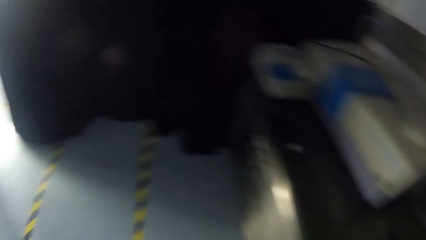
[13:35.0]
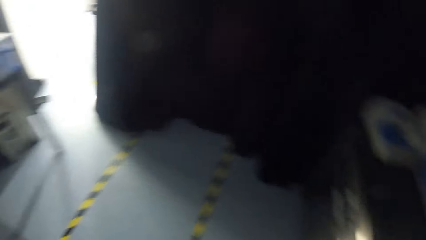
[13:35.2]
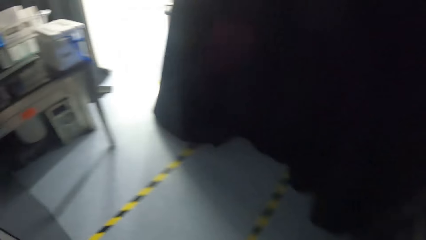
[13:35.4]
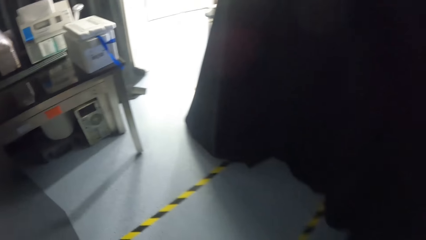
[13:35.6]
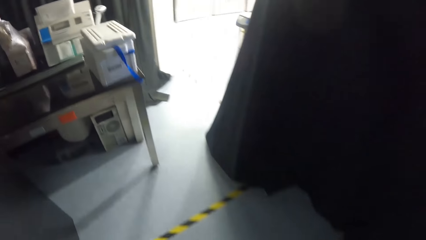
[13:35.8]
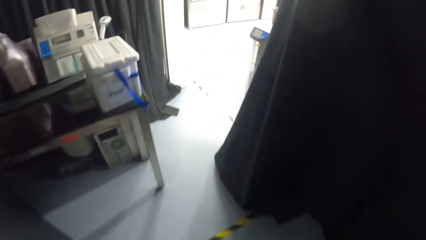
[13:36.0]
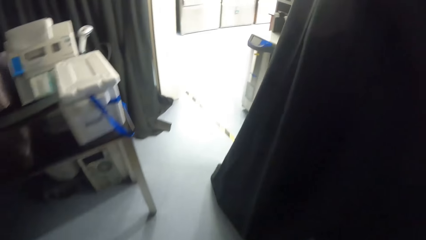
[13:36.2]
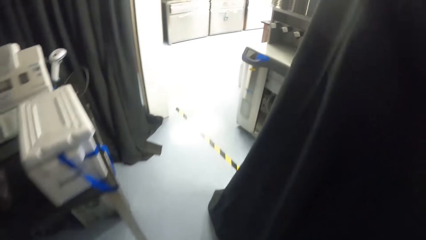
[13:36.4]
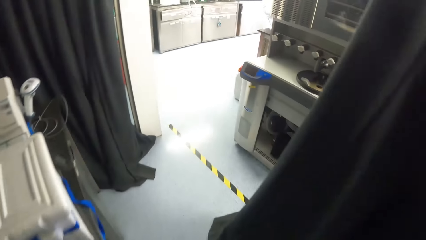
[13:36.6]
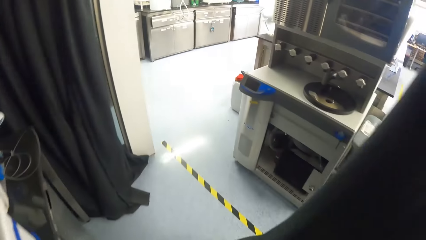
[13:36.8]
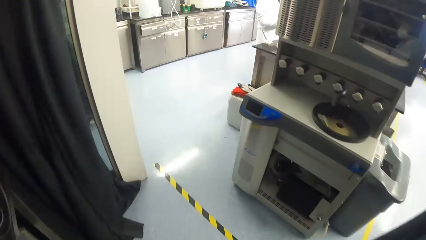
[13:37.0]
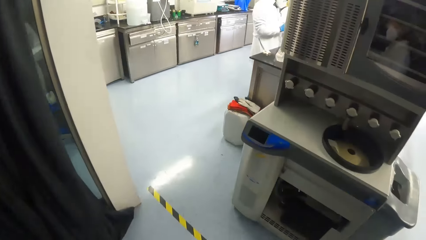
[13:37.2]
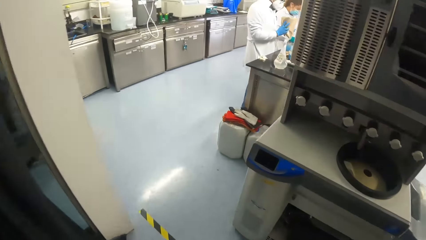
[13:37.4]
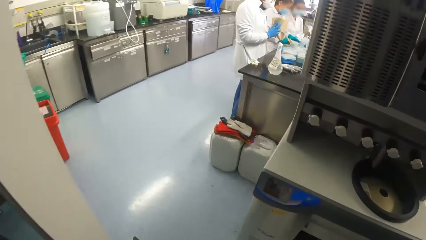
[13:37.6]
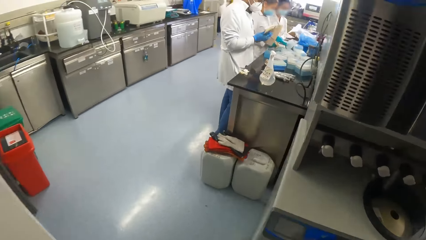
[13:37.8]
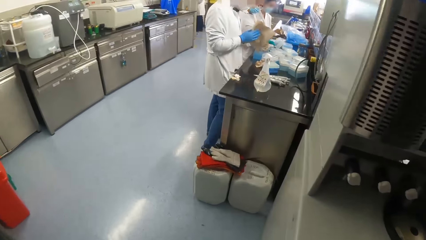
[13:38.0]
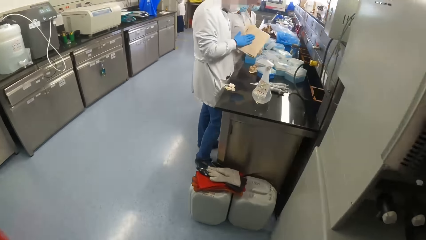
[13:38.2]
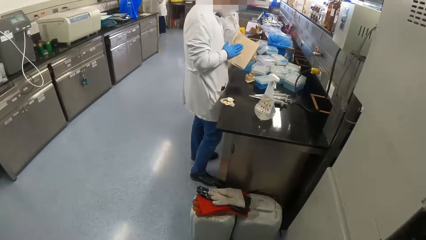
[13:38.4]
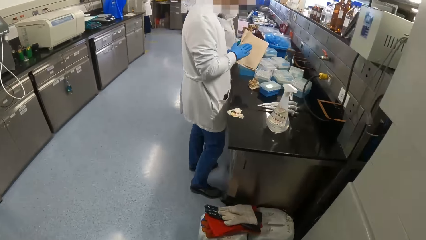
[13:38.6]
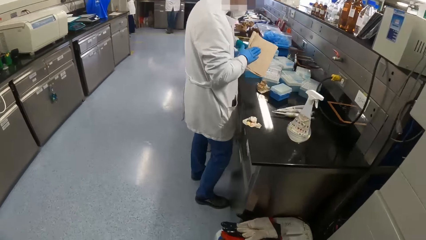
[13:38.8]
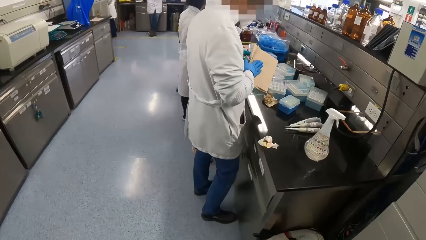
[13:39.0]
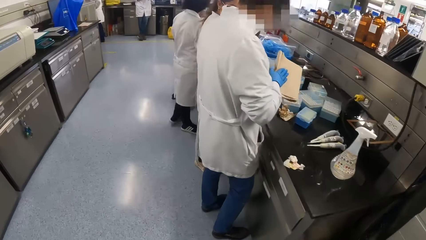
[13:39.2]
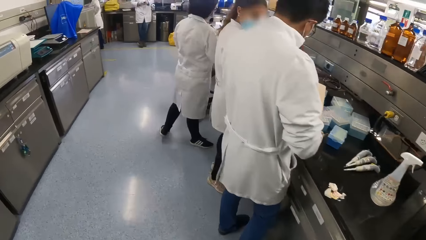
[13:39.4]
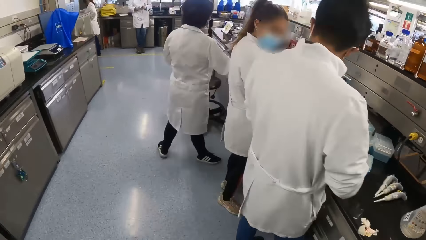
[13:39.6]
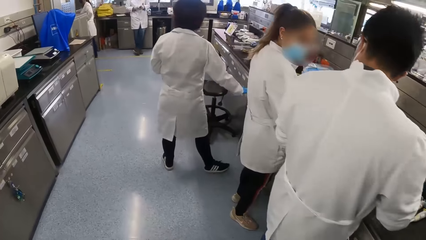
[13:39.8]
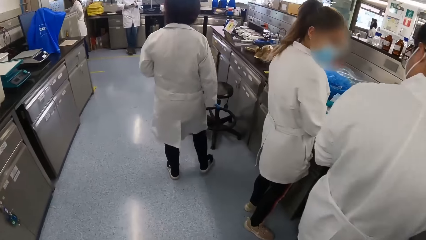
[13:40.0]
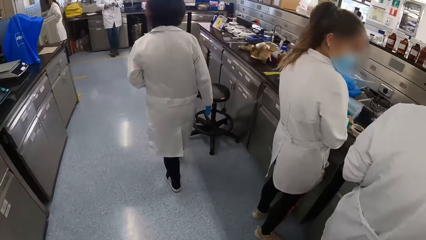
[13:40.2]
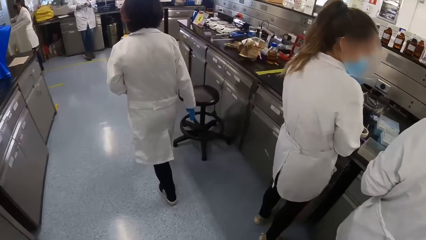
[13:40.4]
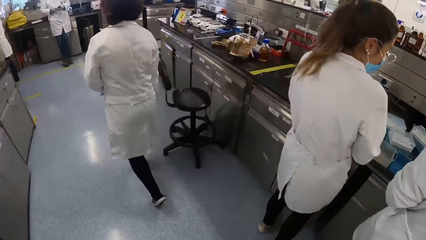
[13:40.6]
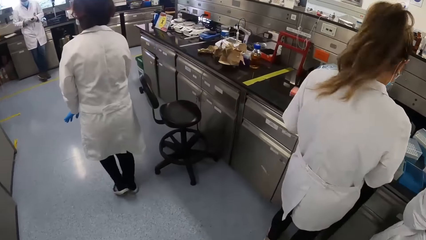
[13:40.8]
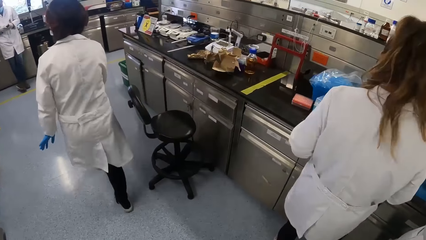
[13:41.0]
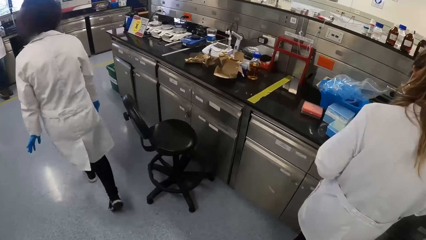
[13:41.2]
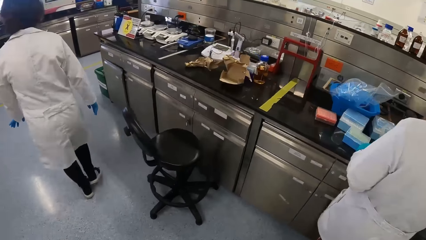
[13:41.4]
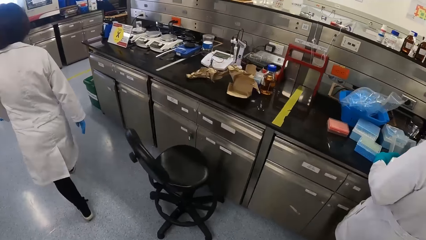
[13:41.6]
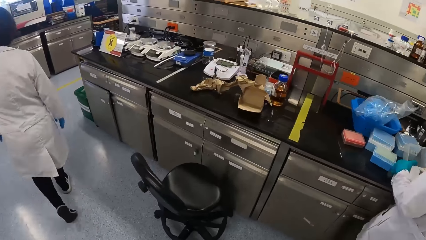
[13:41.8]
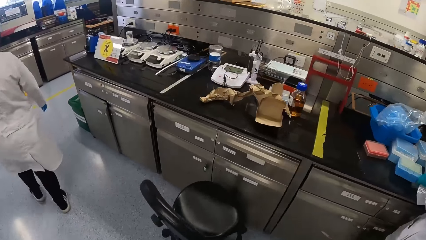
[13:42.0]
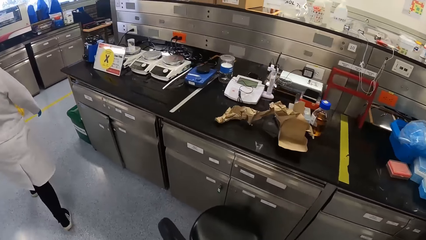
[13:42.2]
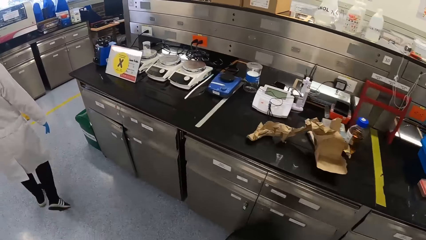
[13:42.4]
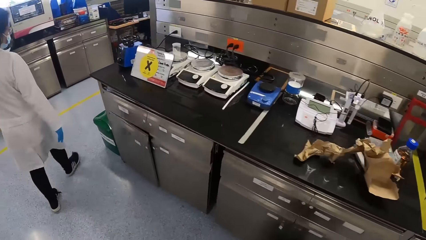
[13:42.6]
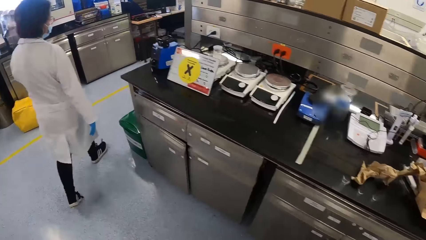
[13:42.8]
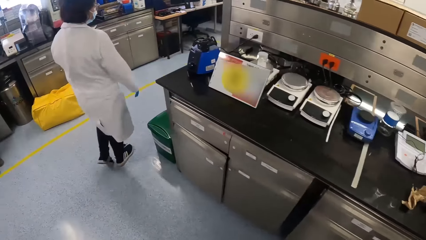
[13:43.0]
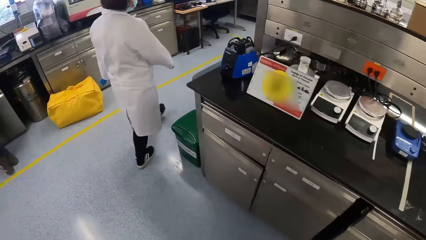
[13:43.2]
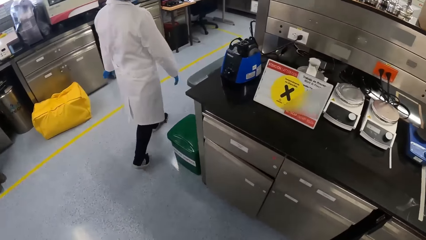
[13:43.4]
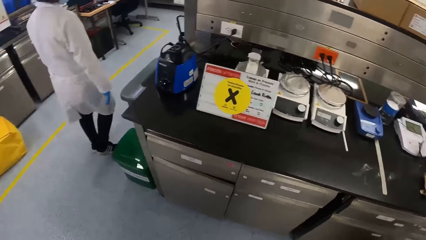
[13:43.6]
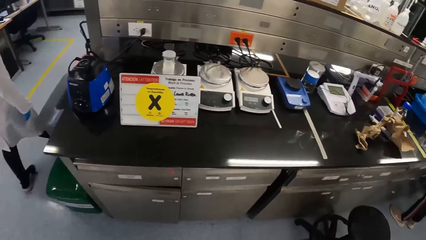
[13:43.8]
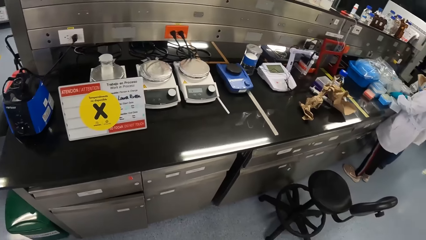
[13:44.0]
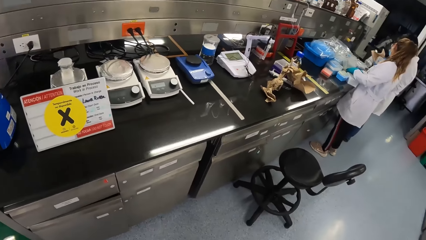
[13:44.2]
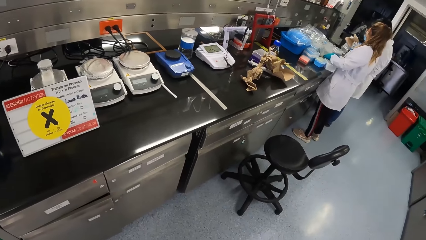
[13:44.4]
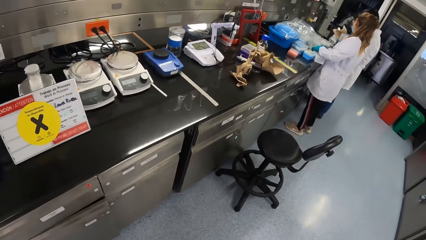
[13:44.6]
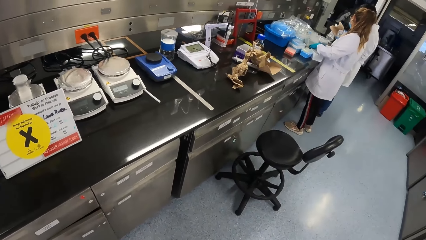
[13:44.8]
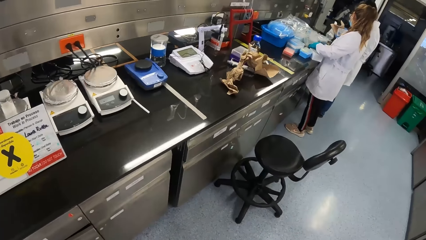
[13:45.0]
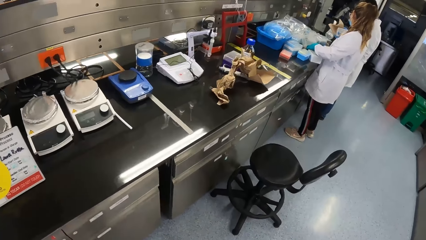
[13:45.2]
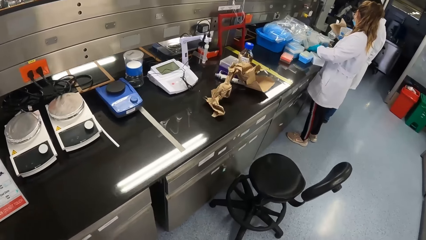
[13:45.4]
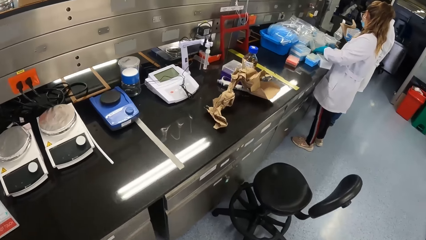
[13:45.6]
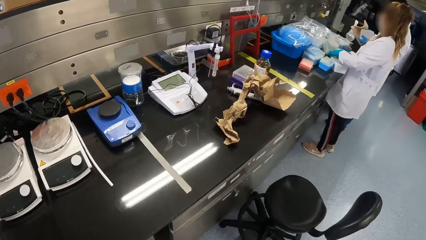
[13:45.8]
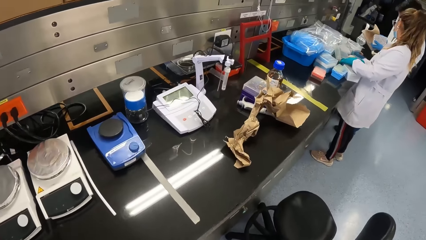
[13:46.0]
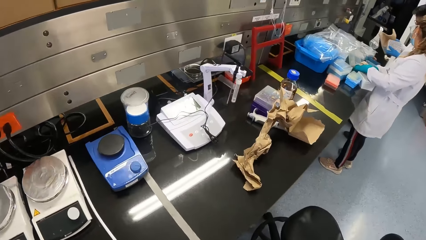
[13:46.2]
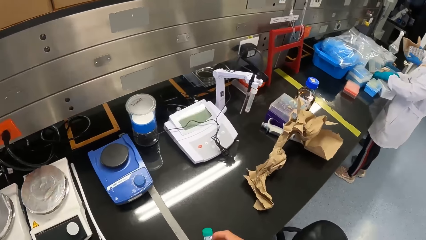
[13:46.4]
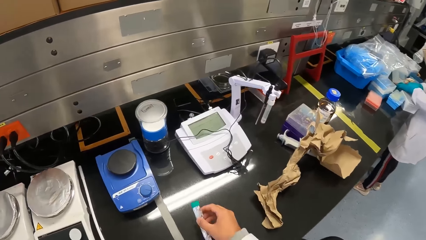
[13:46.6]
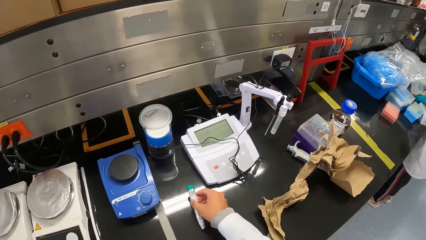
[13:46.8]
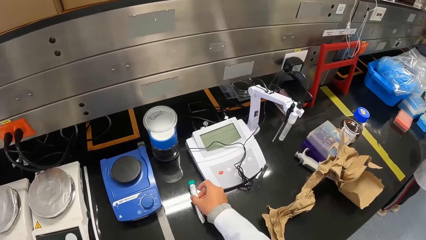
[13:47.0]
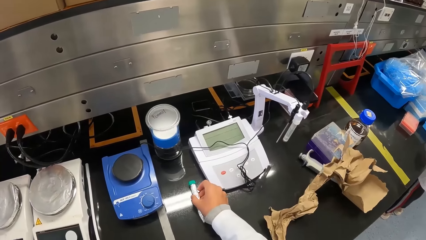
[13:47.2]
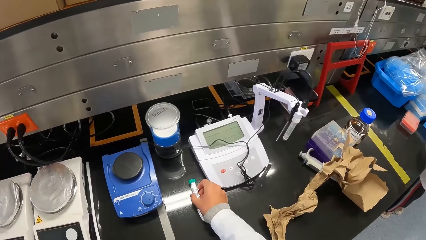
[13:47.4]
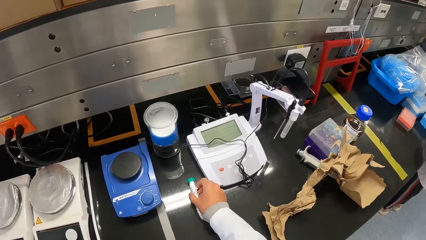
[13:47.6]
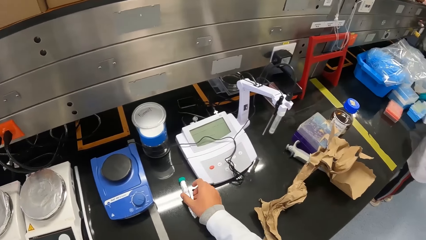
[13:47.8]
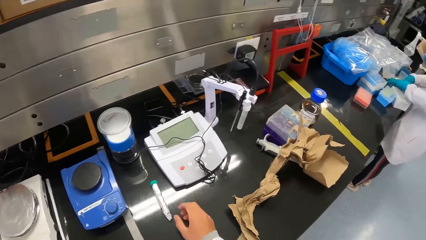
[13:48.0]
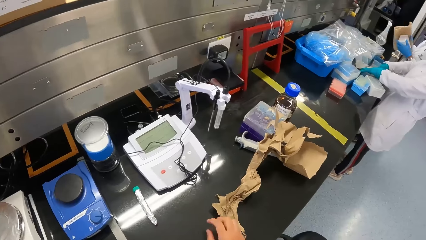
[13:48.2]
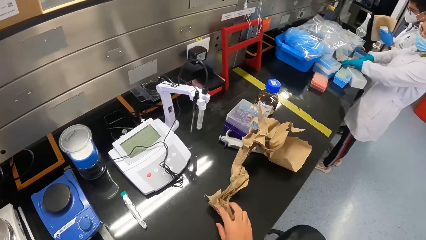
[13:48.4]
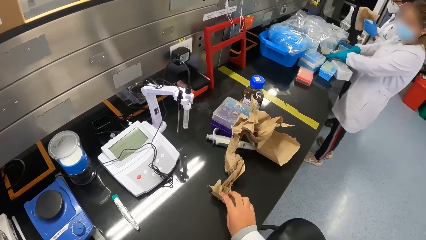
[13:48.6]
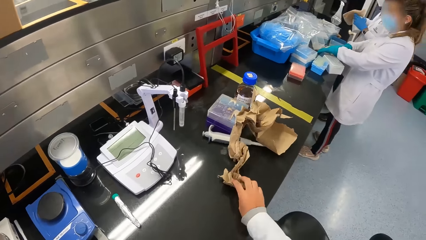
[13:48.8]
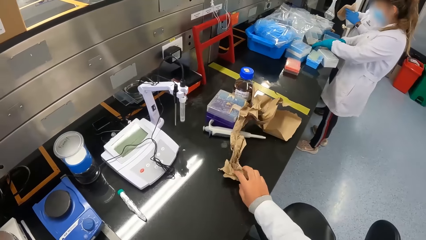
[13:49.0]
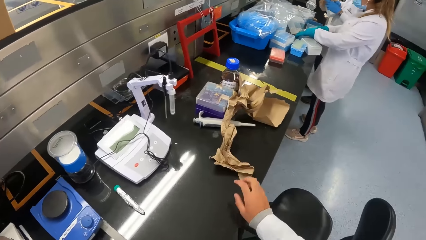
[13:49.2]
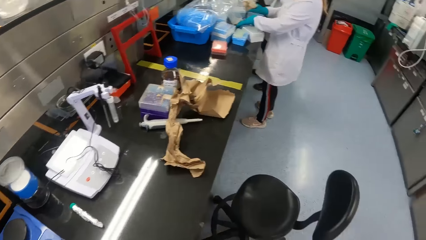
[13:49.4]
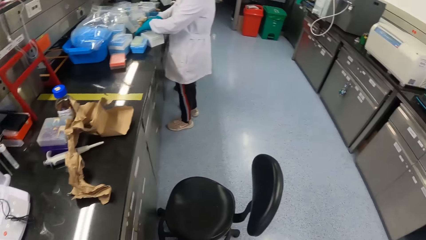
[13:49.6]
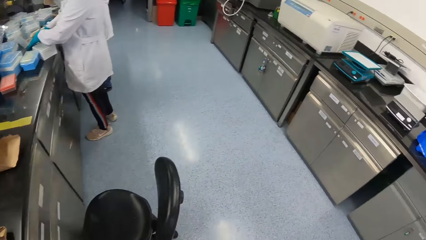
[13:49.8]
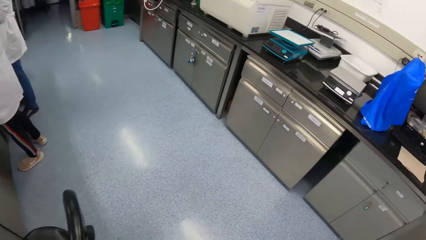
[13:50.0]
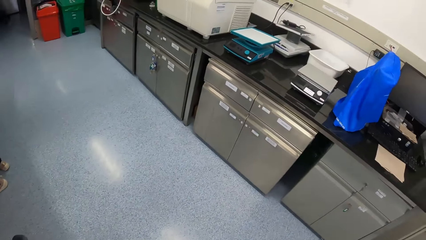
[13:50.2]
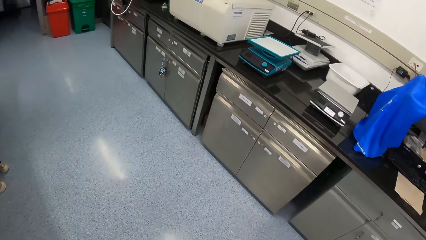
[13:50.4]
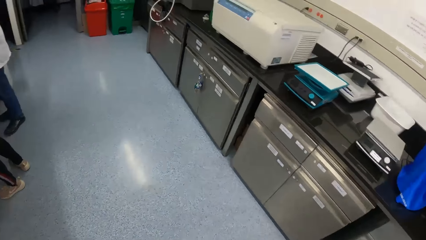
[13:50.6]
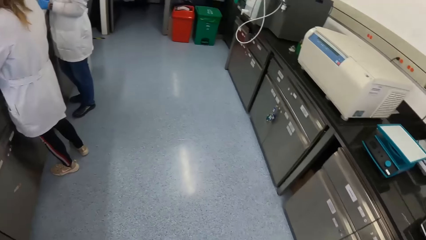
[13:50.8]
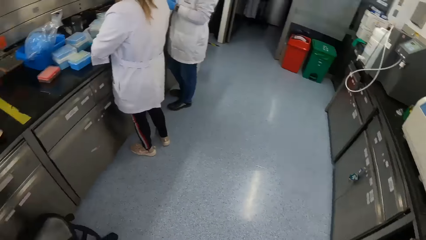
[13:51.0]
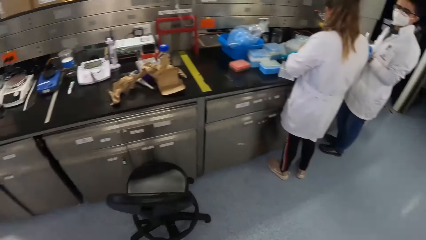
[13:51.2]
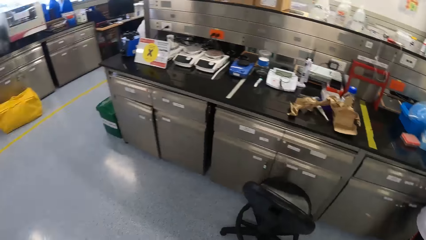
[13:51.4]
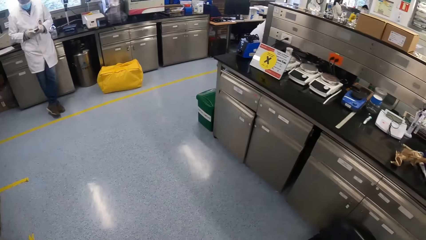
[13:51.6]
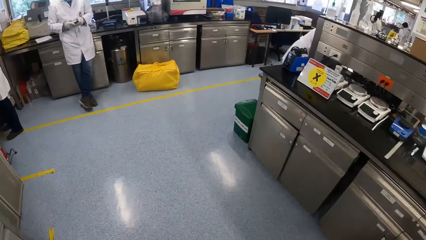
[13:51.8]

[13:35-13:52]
The camera wearer walks to a table in the laboratory. He places the test tube in his right hand on a laboratory workstation. He drops the test tube. He shifts a paper on the workstation with his right hand. He walks back.
